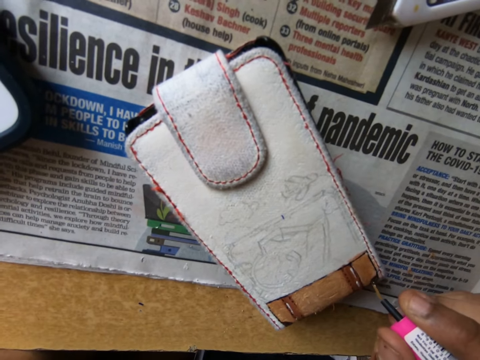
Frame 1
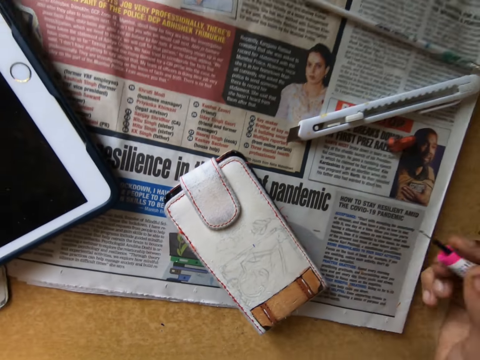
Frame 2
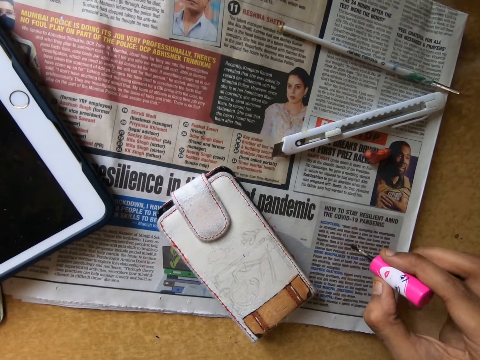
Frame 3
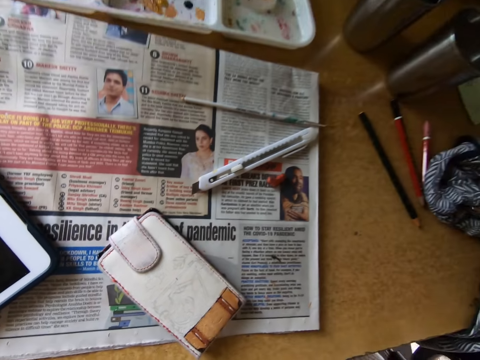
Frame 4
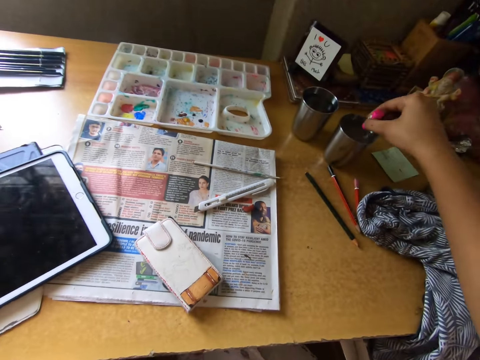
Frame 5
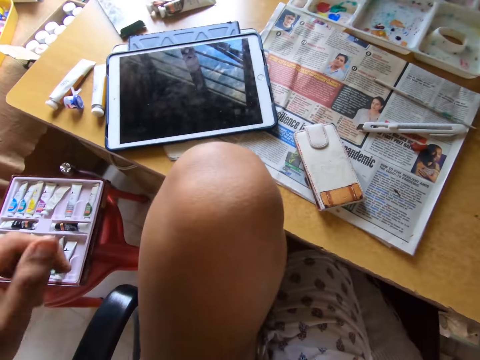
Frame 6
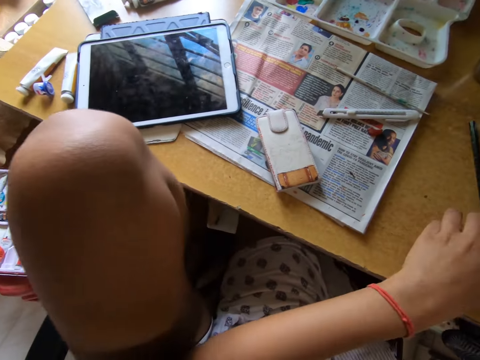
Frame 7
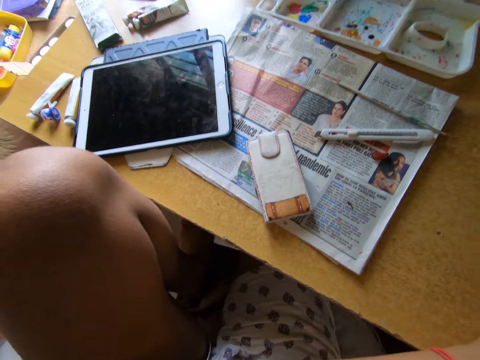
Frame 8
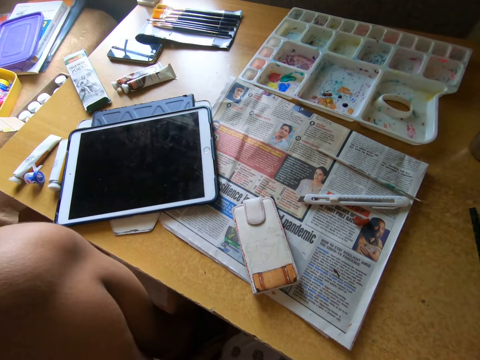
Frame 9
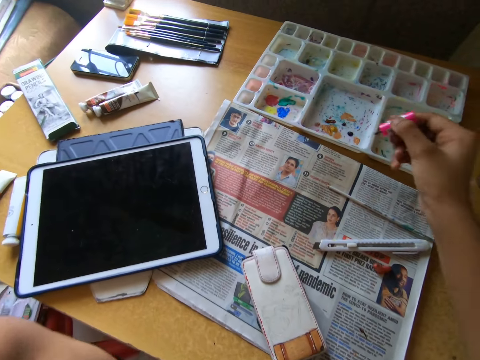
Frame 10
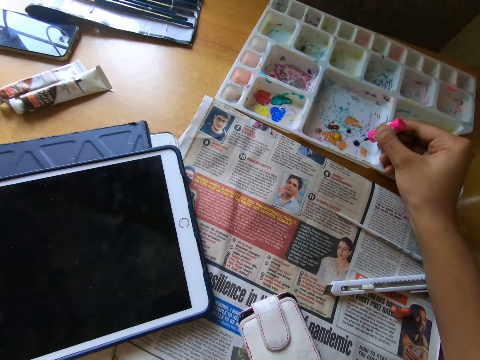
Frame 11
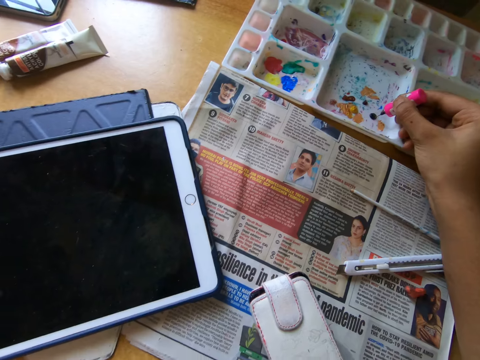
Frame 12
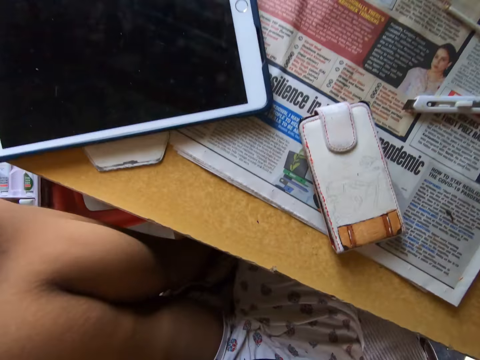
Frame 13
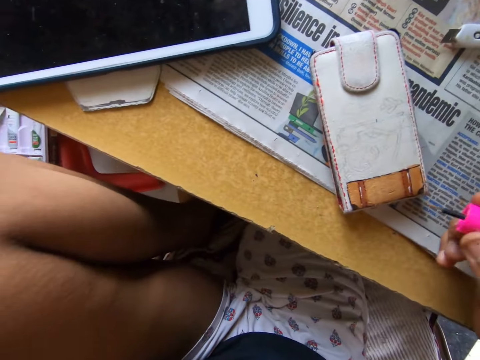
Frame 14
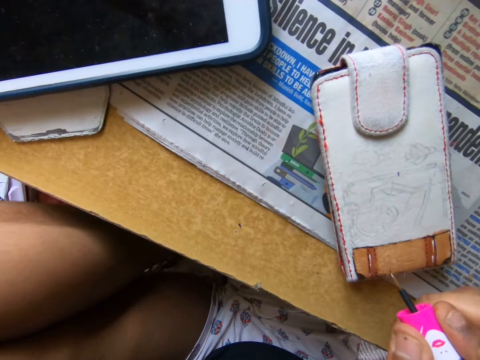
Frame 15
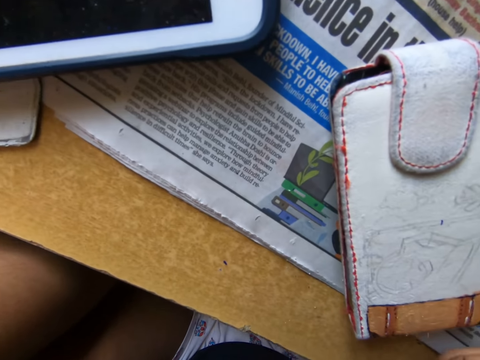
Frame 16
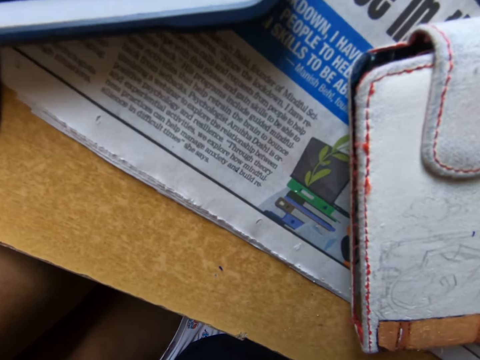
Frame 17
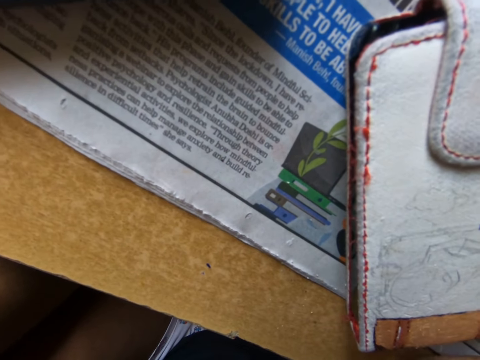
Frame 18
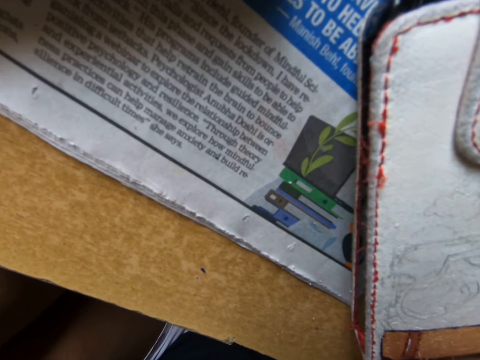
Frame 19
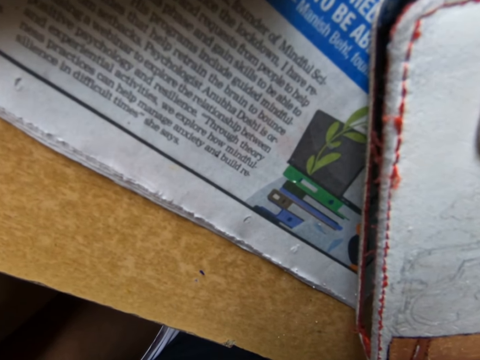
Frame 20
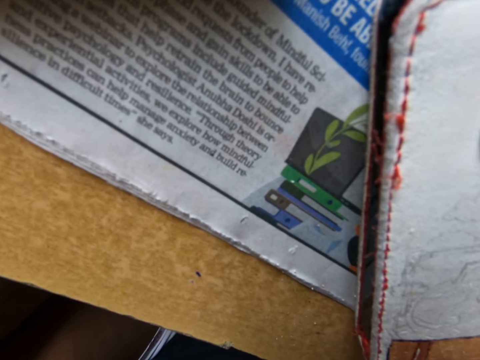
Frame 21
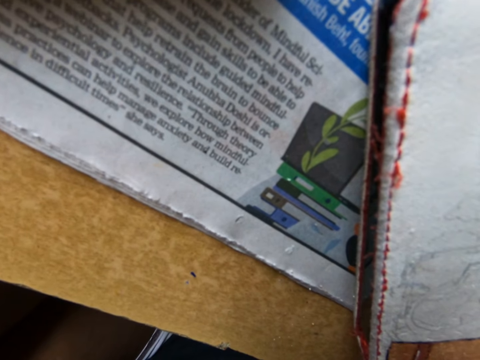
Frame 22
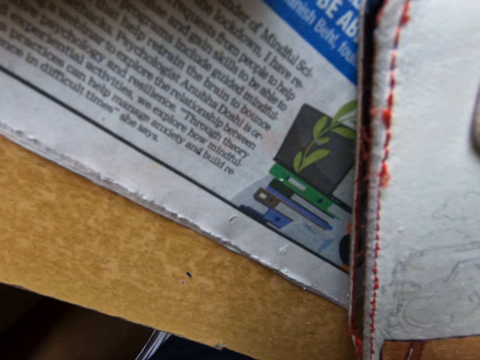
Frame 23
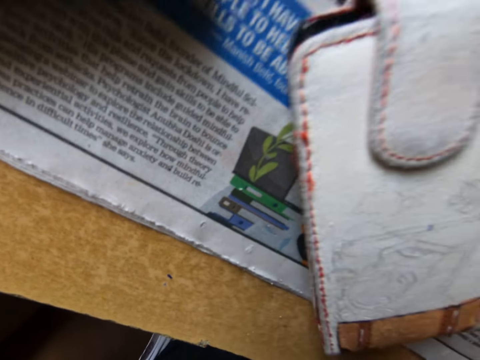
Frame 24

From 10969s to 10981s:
The camera wearer paints the newspaper on the table with the brush in his right hand. They put the brush in a cup on the table with her right hand. They rinse the paint brush in the cup. They look around a room. They take paint from the paint palette with the brush in her right hand. They paint the pouch on the table with the brush in her right hand.

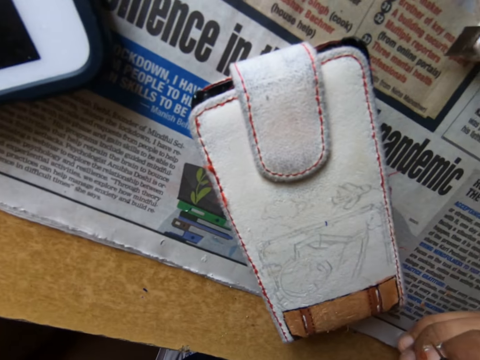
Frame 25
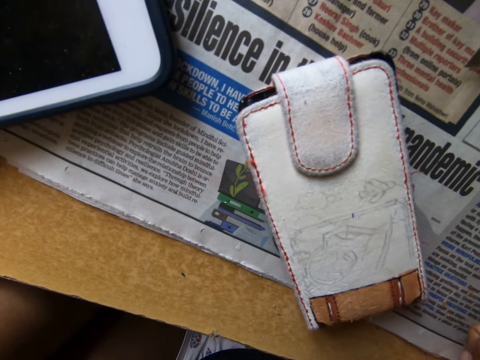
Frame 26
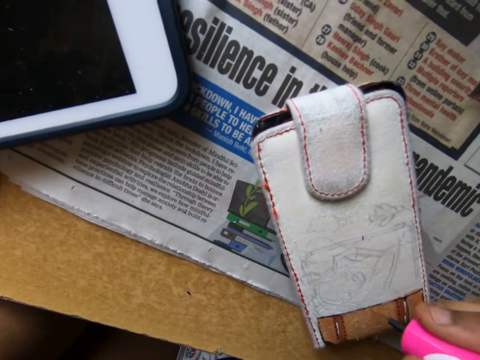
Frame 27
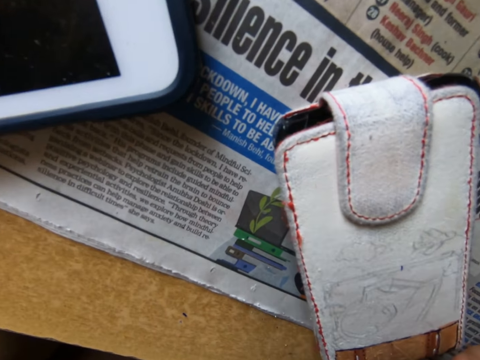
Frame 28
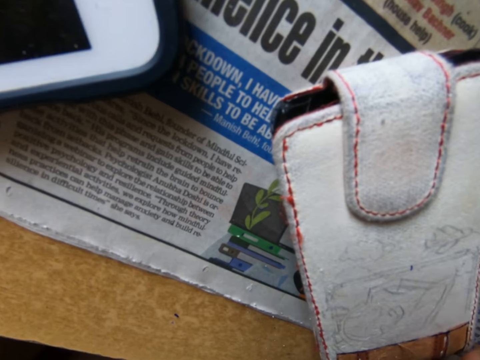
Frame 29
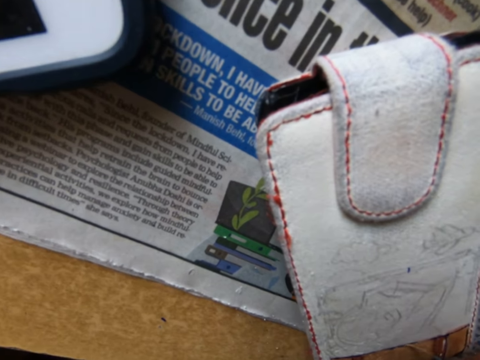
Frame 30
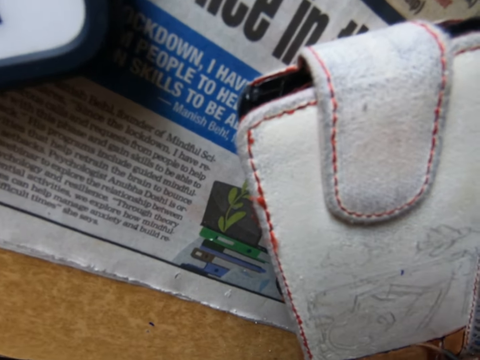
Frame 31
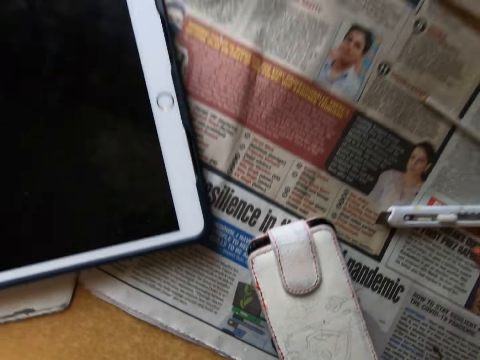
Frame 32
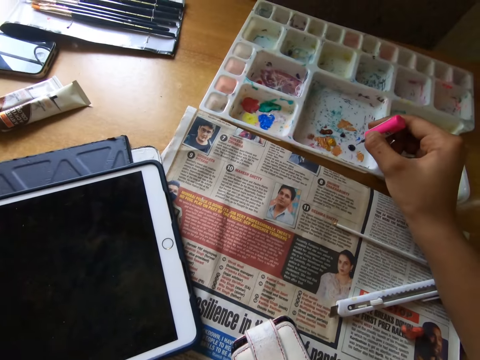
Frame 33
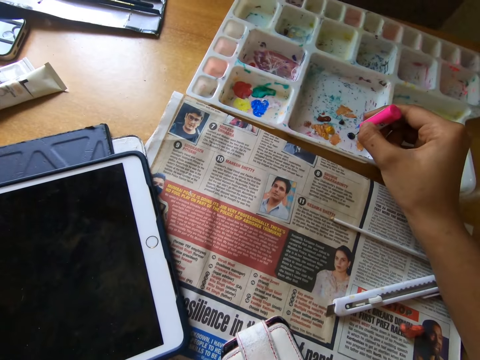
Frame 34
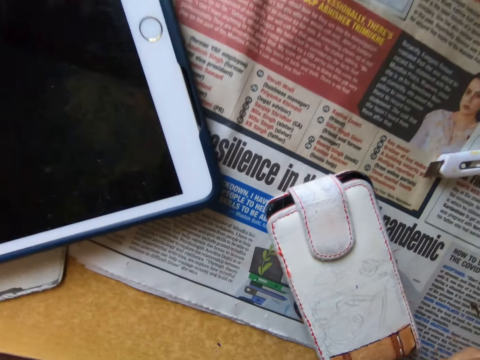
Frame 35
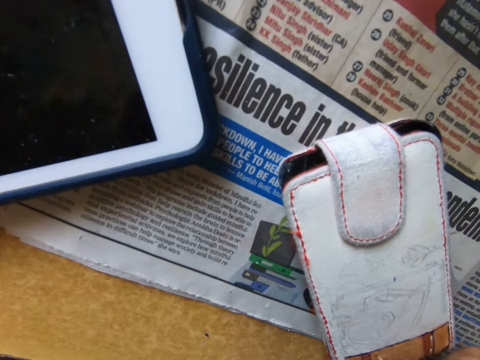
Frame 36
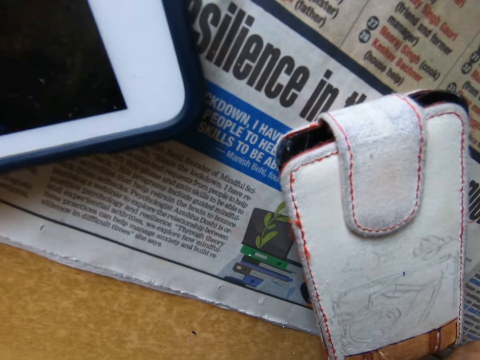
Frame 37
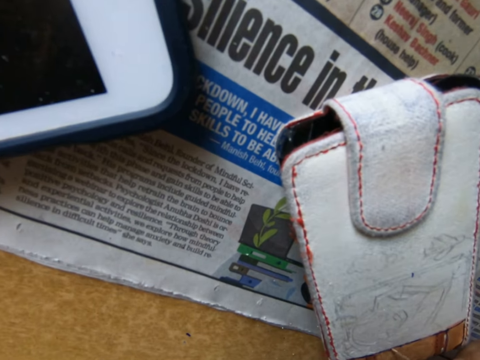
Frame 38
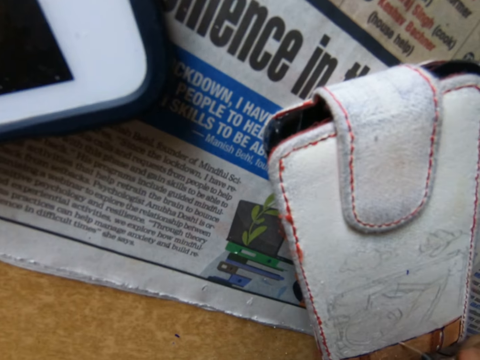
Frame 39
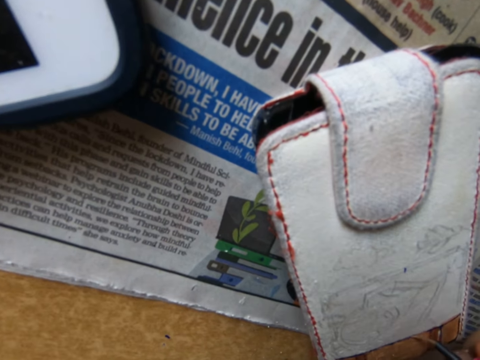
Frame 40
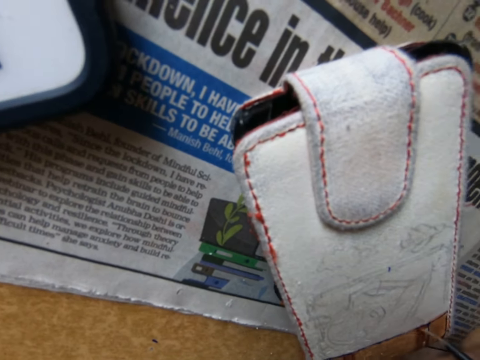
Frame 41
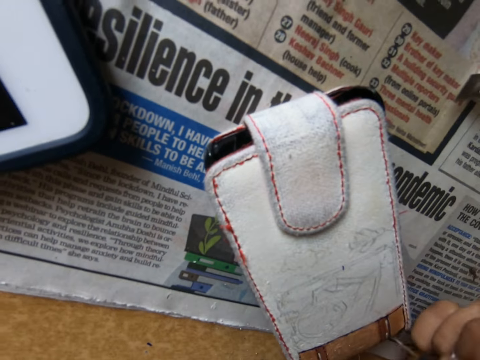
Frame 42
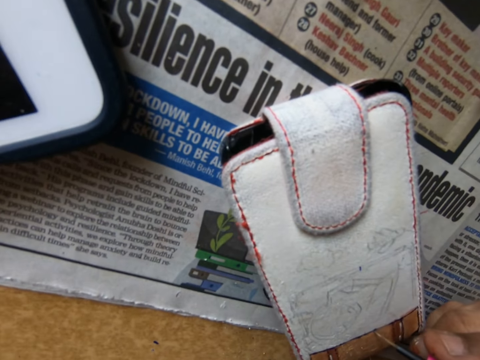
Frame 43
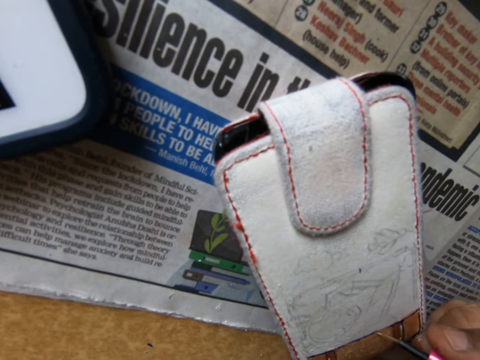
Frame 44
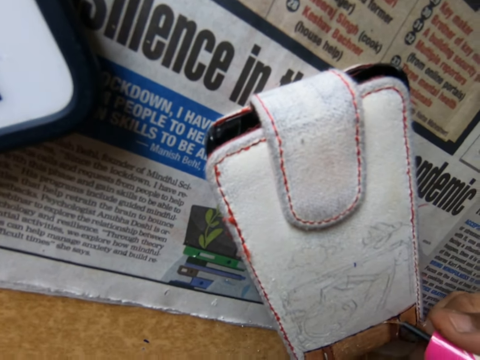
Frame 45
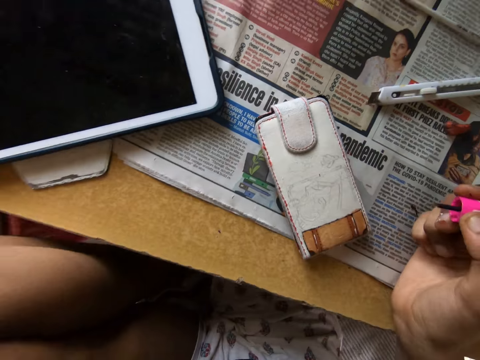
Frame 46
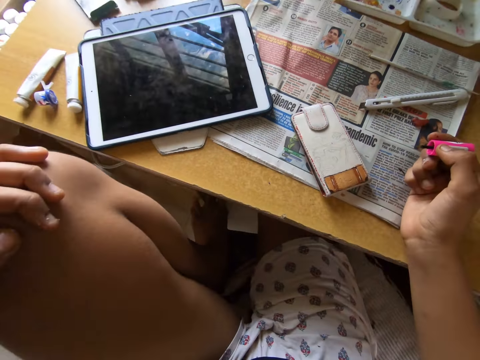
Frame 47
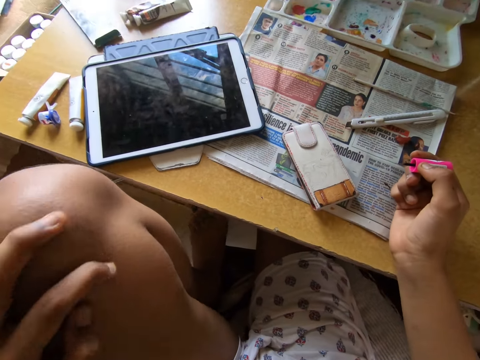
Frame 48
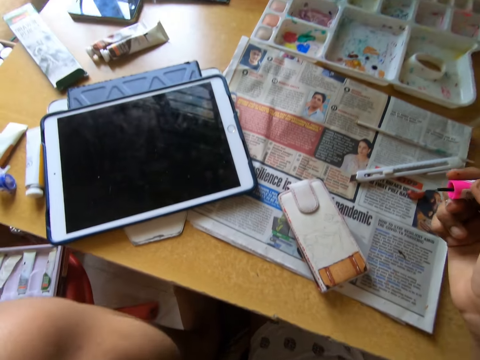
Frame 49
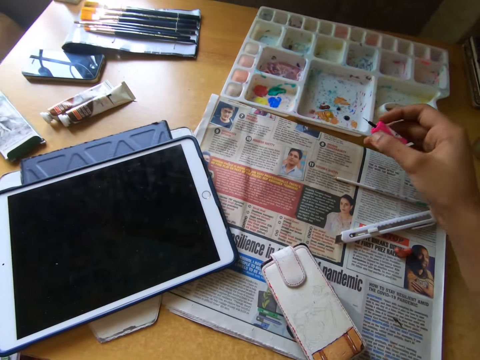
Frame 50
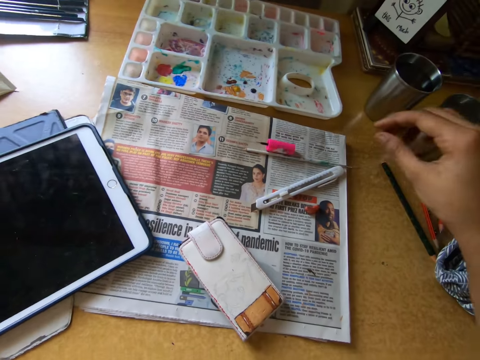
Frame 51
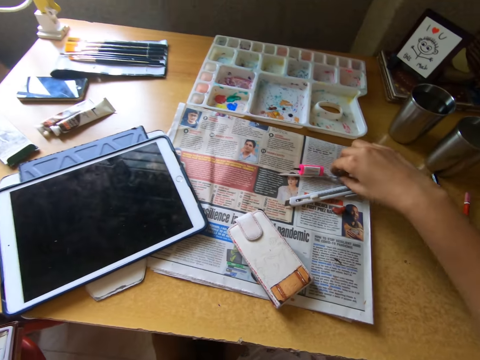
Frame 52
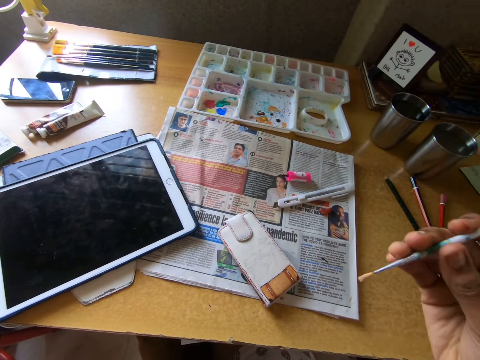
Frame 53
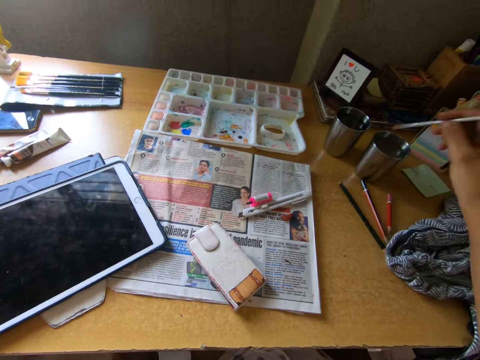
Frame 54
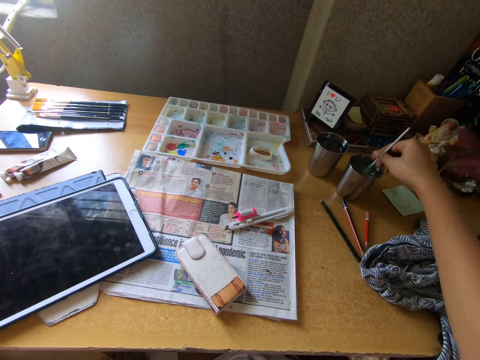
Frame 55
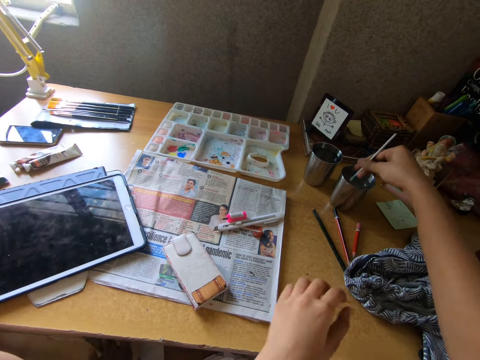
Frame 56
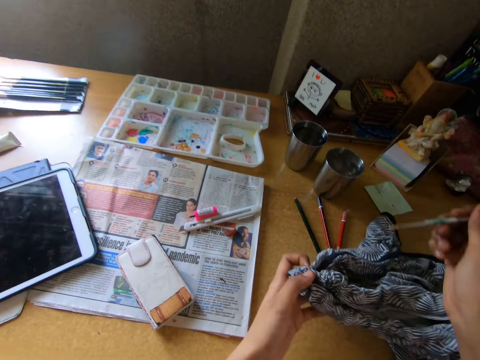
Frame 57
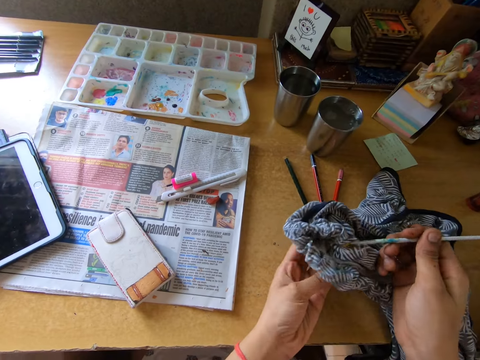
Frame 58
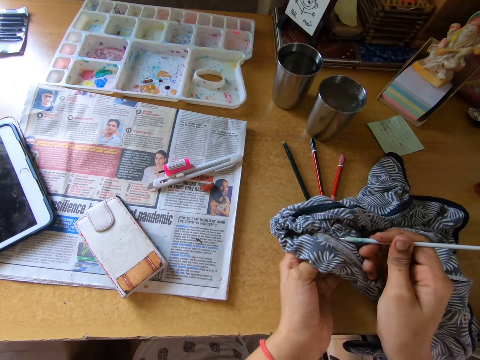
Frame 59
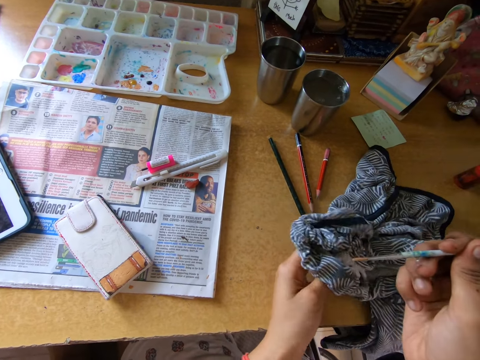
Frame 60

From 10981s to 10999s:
The camera wearer looks around a table. She paints a pouch with a paint brush. She takes paint from the paint palette with the brush in her right hand. She paints the pouch on the table with the brush in her right hand. She looks around a room. She drops the brush on the table with her right hand. She picks up the paint brush from the table with her right hand. She rinses the paint brush in a mug. She puts the paintbrush in the mug with her right hand. She holds the cloth on the table with her left hand. She cleans the brush on the cloth with her right hand.
